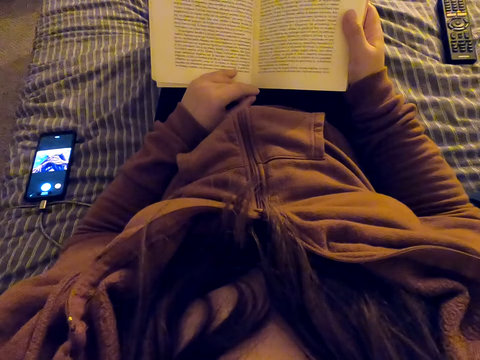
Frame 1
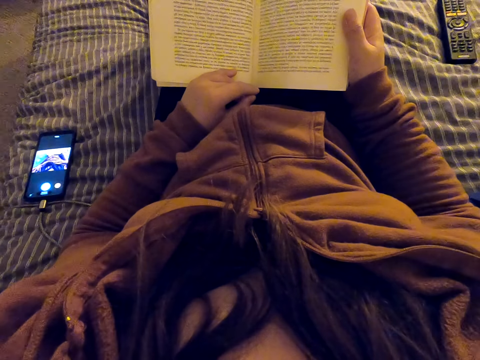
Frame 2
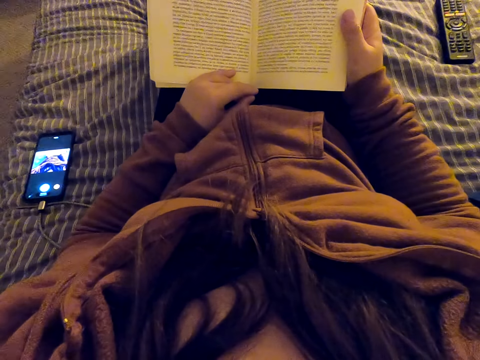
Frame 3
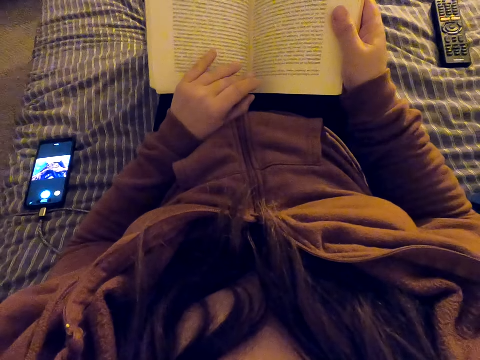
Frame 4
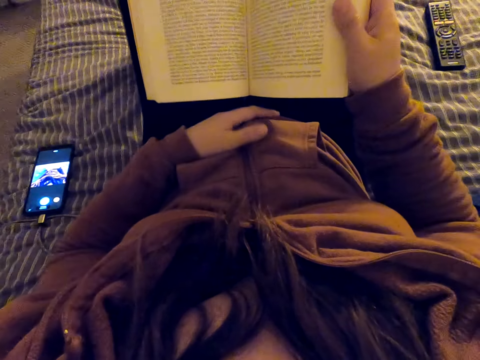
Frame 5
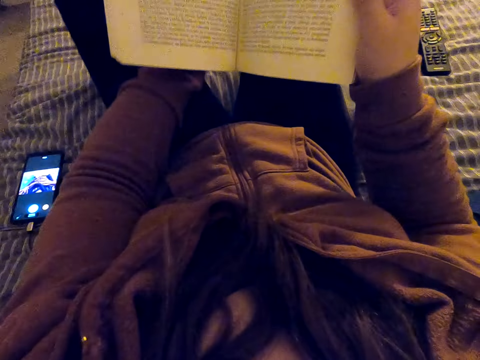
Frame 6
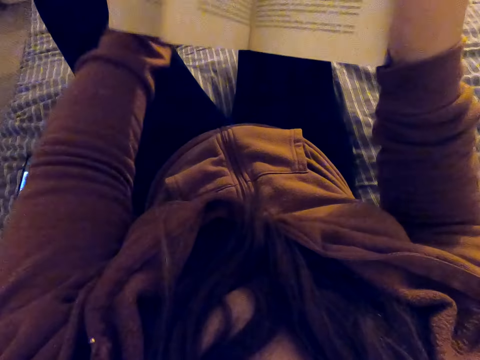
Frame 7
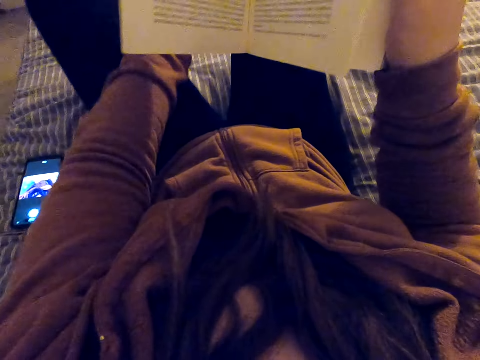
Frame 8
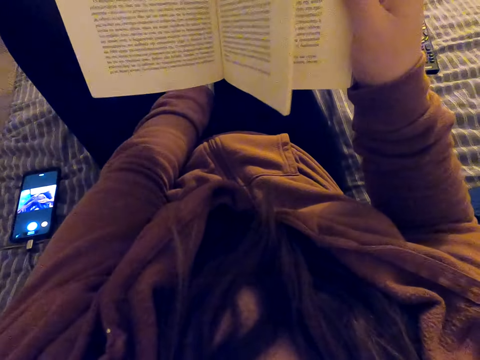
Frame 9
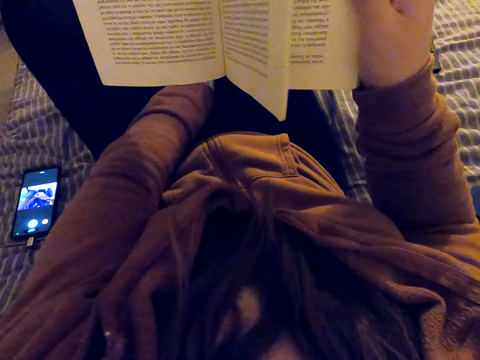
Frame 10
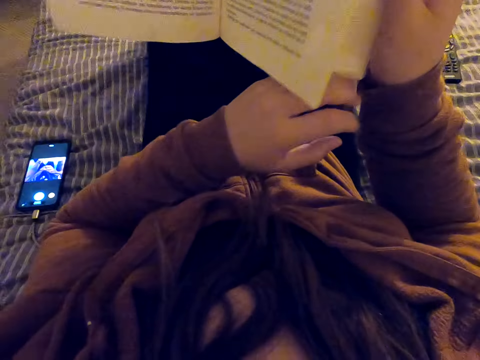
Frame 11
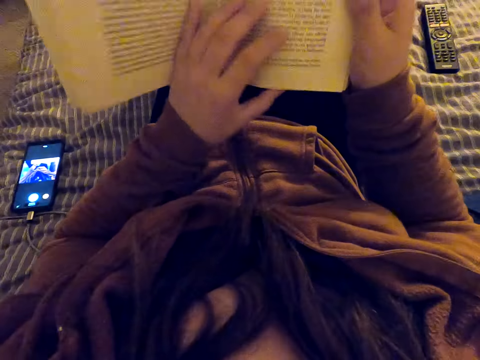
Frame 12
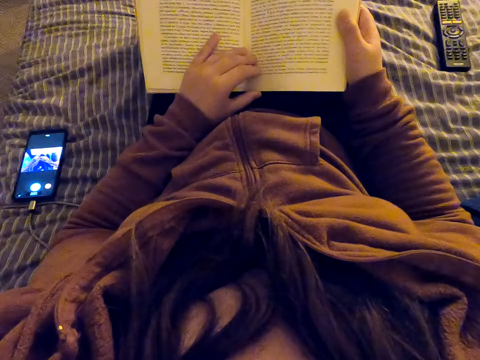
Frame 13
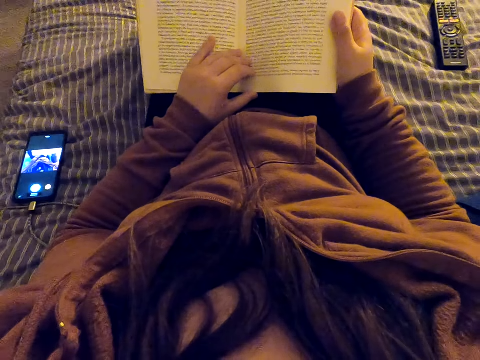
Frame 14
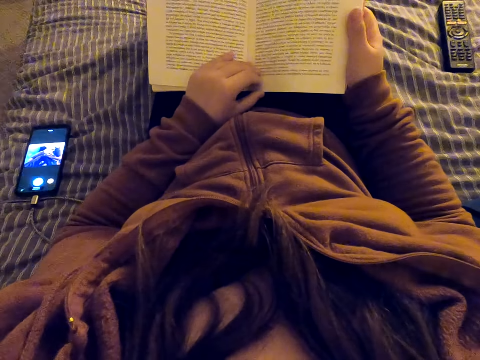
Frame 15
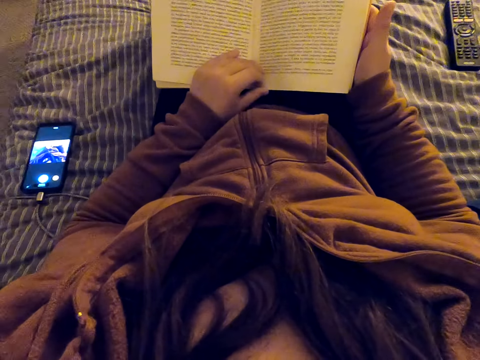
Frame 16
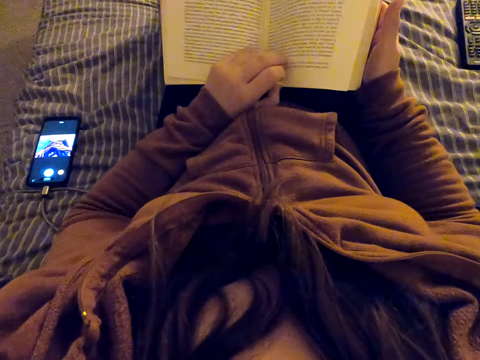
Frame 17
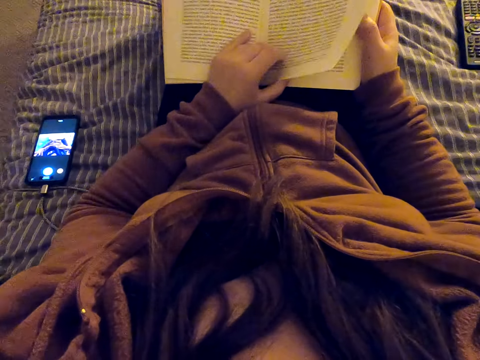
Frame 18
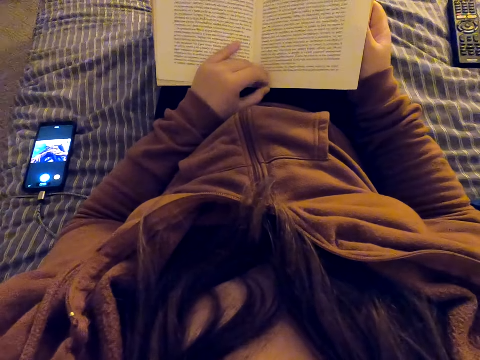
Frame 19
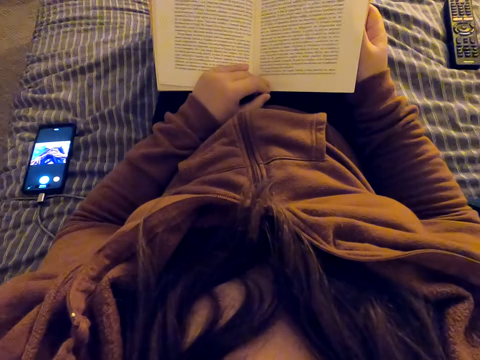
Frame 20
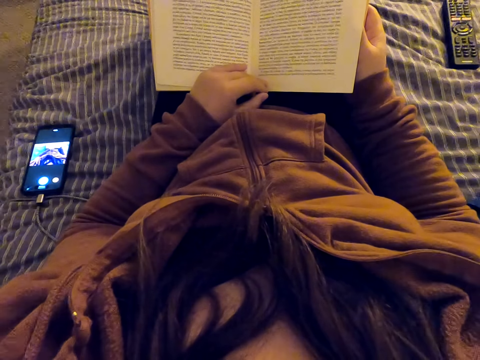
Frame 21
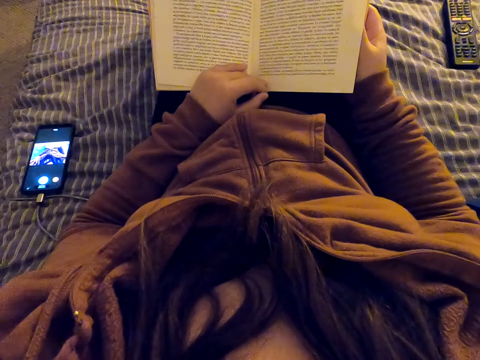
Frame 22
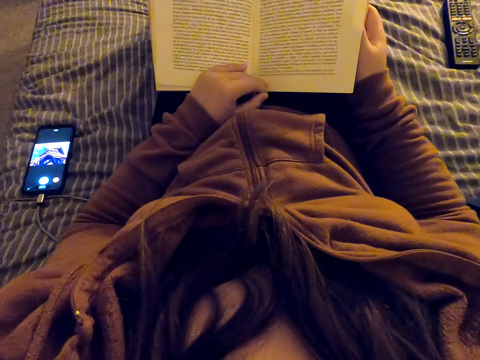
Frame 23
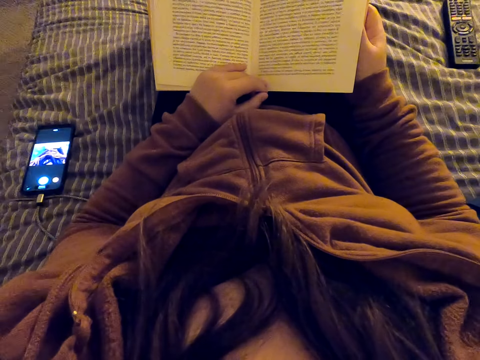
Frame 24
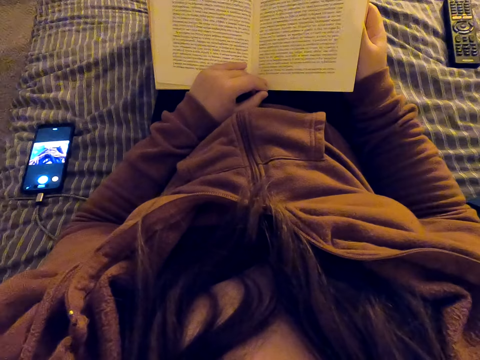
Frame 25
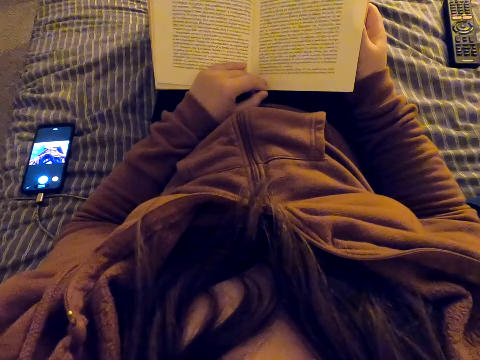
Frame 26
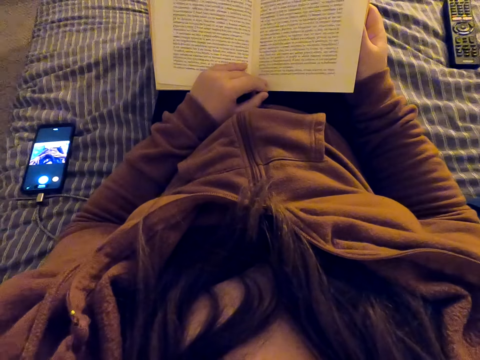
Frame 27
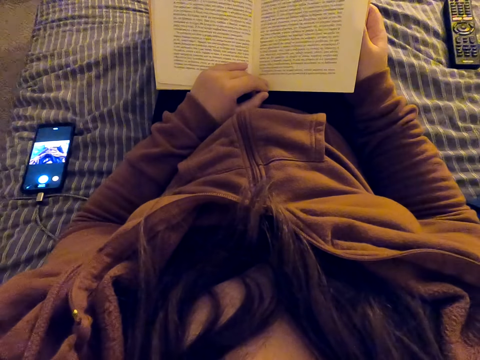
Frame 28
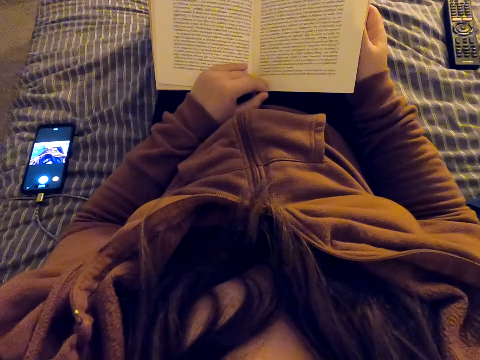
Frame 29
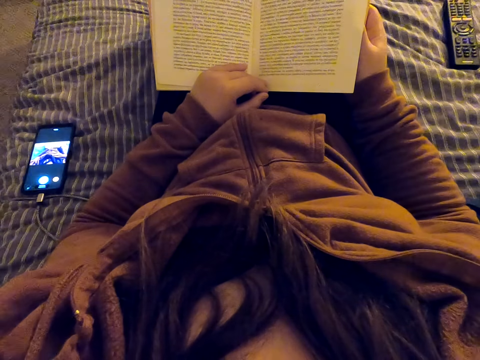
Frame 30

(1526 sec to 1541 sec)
The camera wearer lifts the book. She scratches her leg. She puts the book on her lap. She reads the book. She lifts a page. She straightens the page of the book. She reads the book.

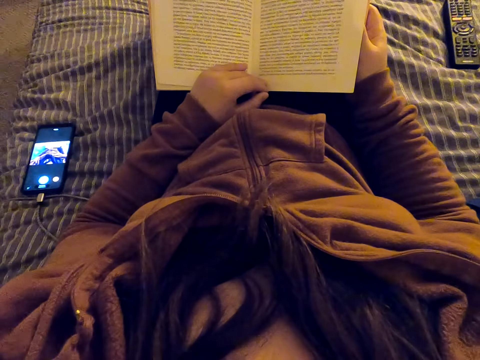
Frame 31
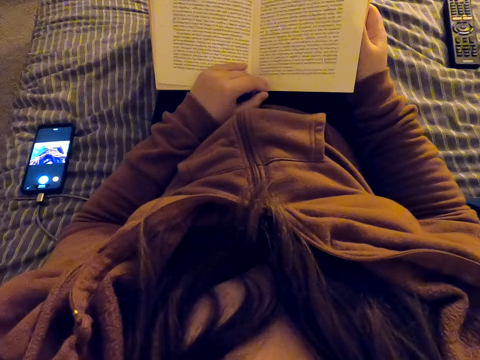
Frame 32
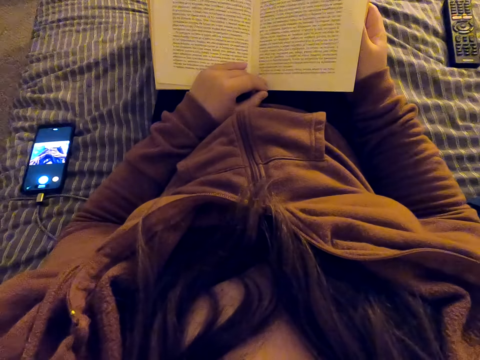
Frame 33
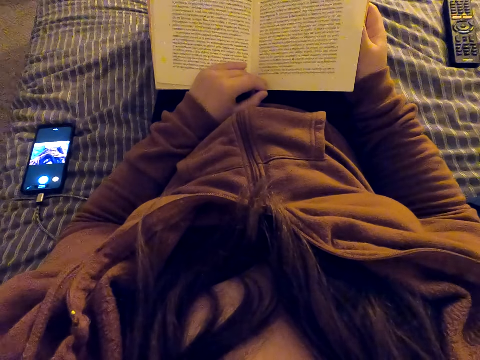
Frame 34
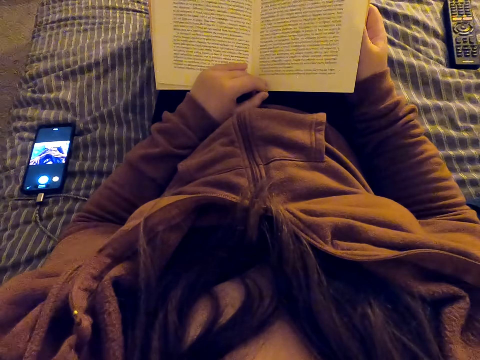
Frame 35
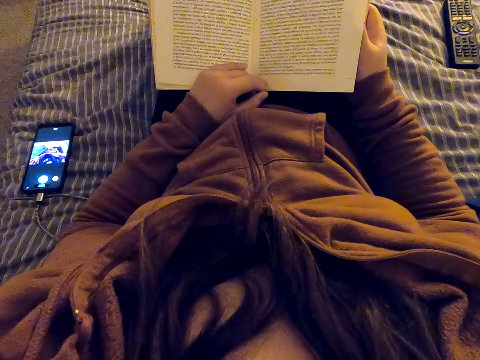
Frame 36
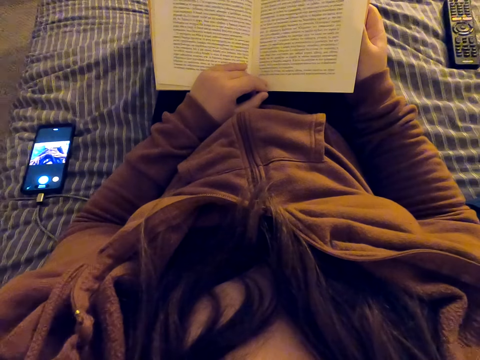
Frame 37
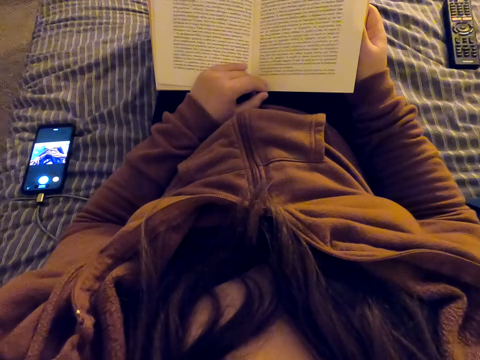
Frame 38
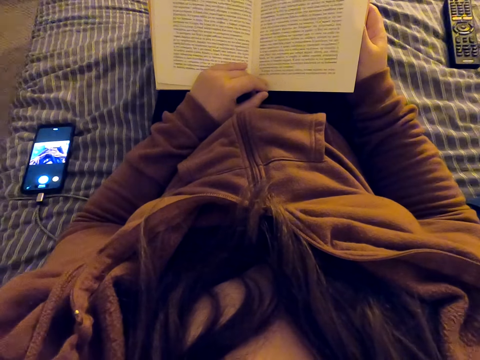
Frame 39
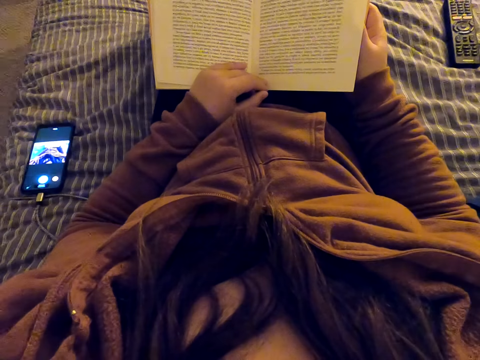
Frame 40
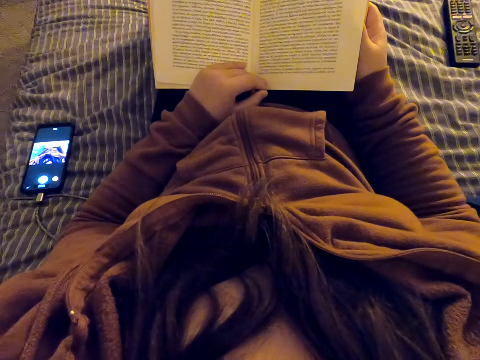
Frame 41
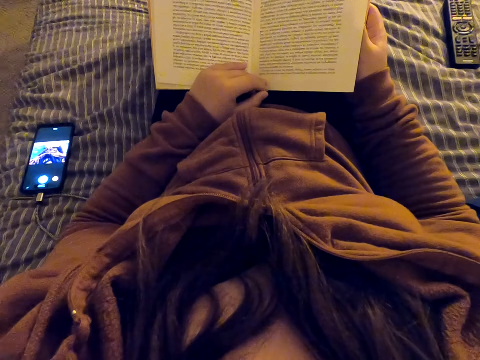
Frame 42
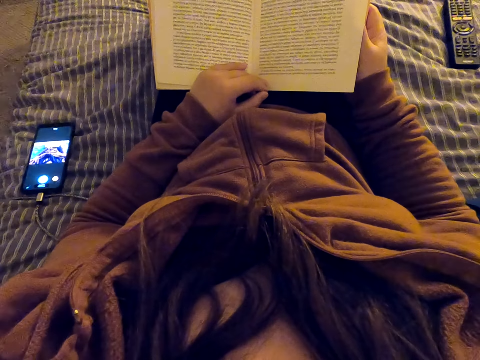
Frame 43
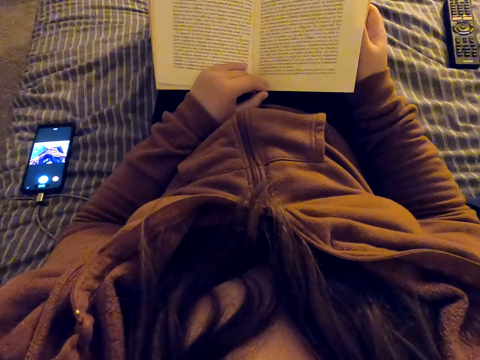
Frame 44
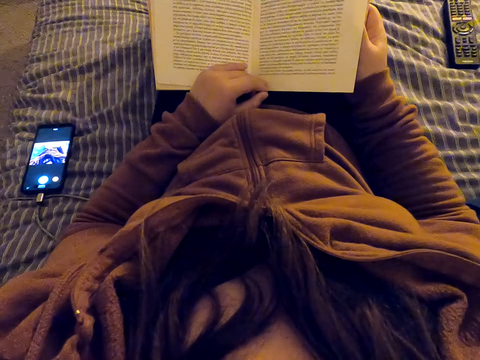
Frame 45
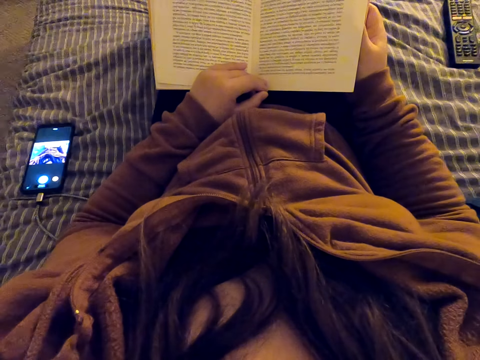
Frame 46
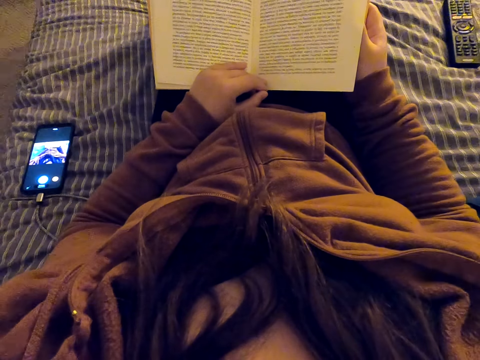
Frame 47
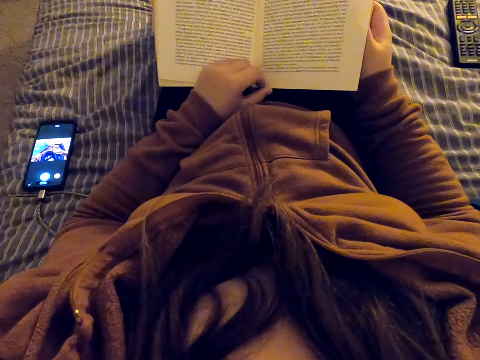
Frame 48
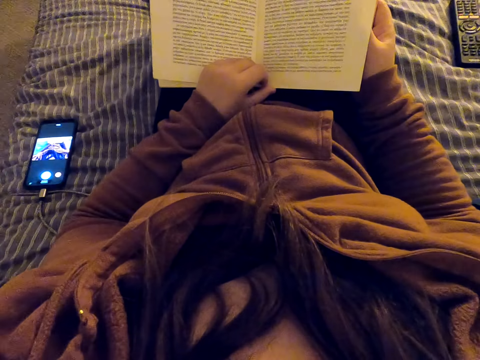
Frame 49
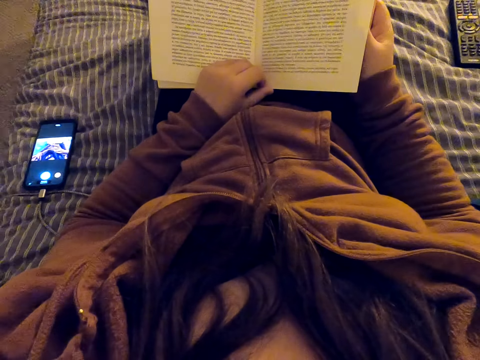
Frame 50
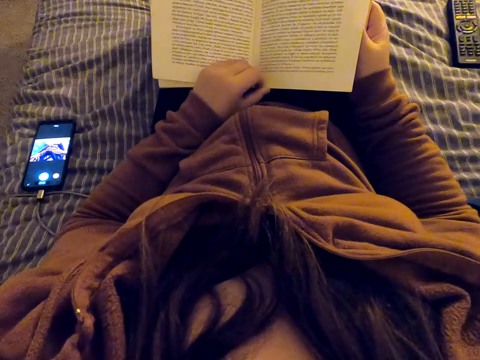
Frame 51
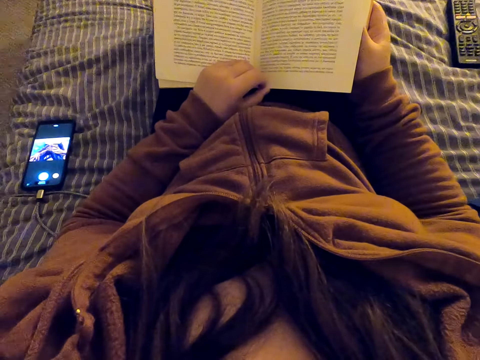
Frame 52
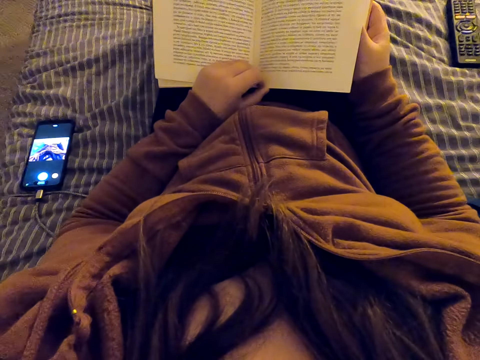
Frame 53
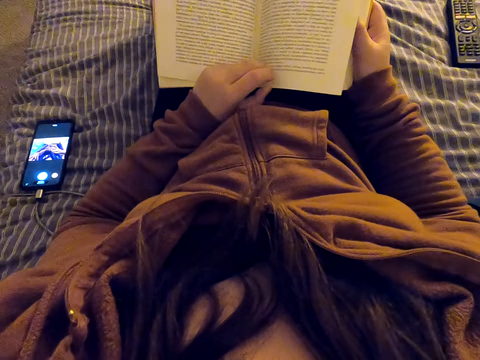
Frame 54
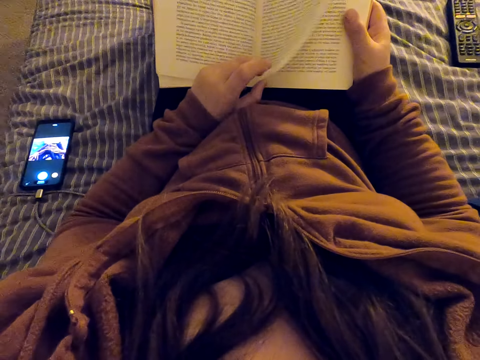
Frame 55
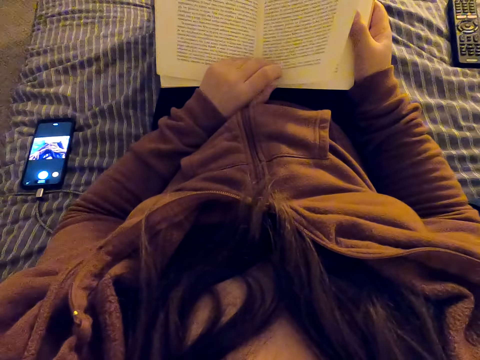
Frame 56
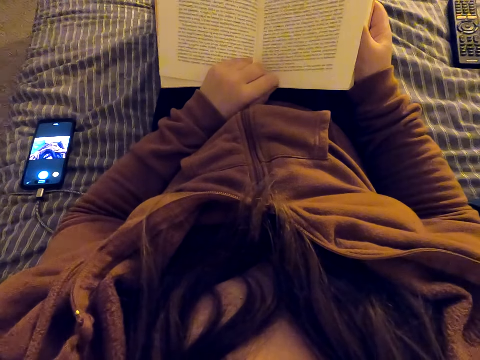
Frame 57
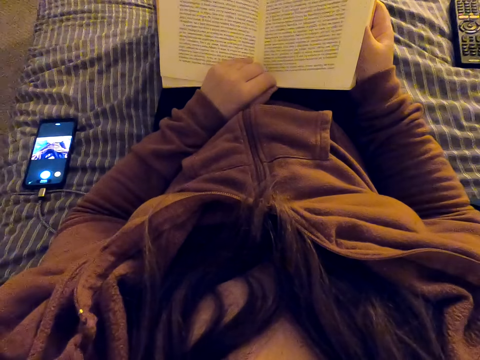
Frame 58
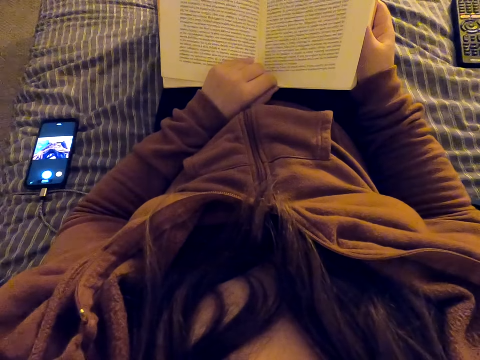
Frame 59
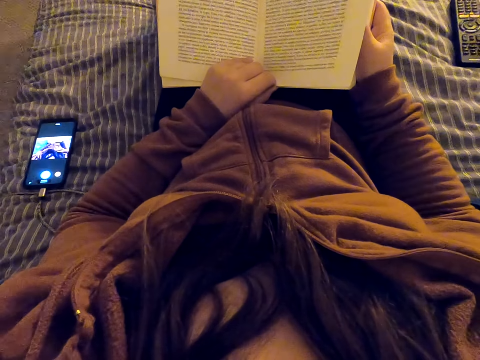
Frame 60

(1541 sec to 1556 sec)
The camera wearer straightens a page of the book. They lift the page. They read the book.
